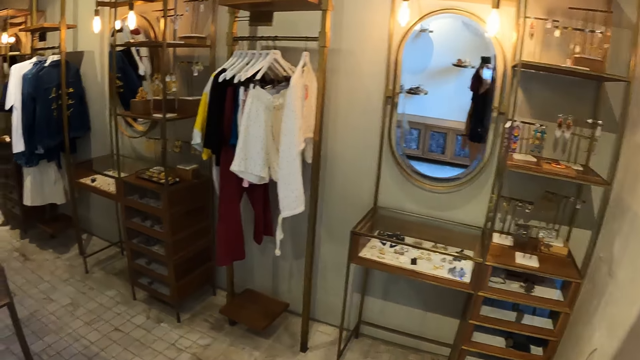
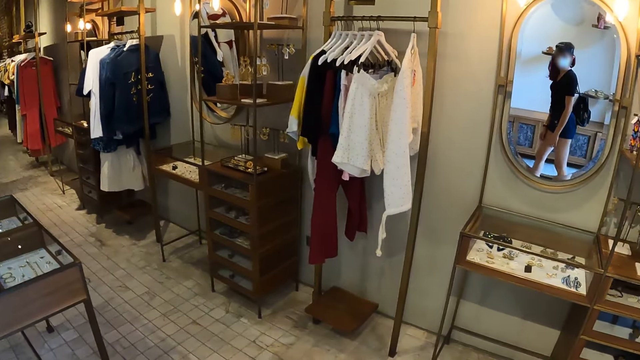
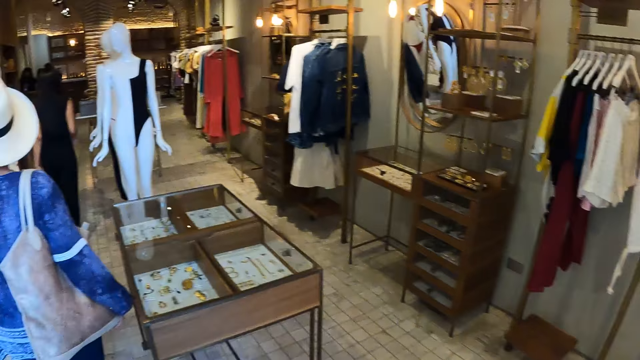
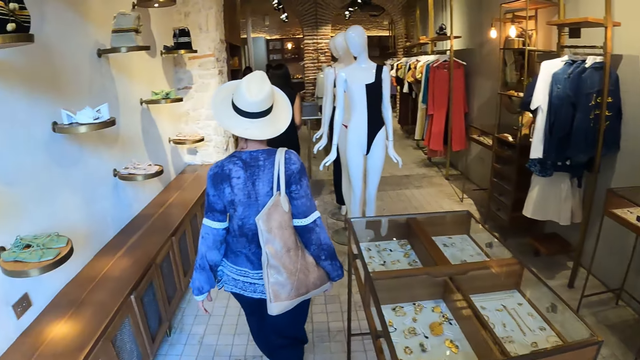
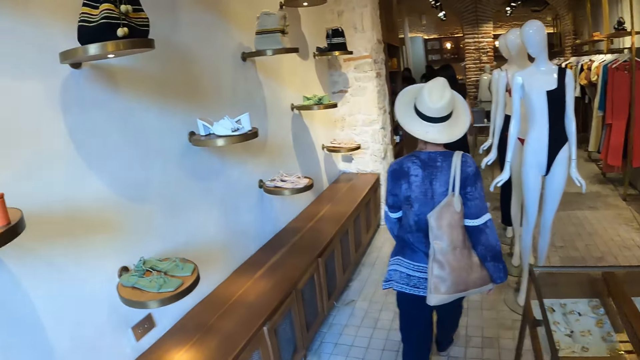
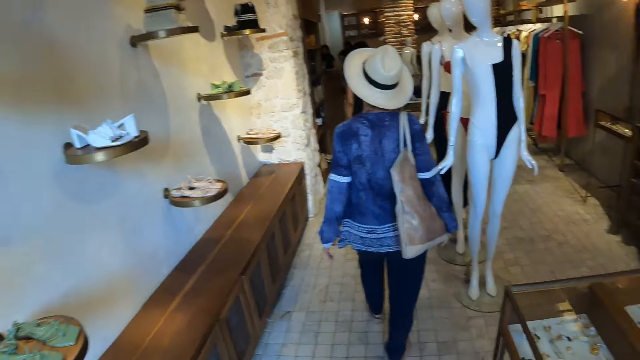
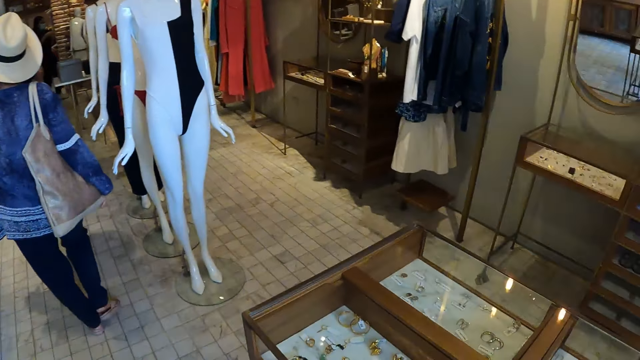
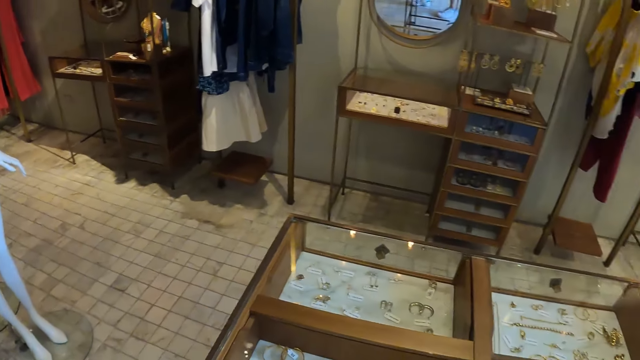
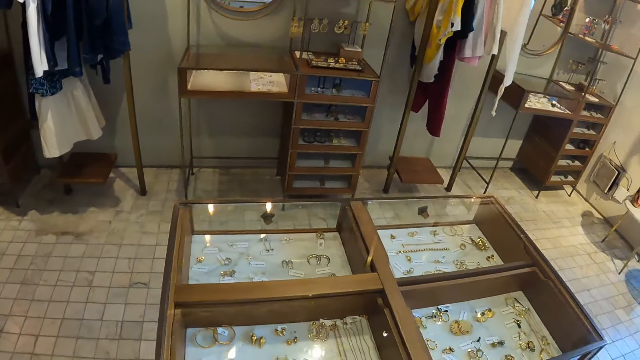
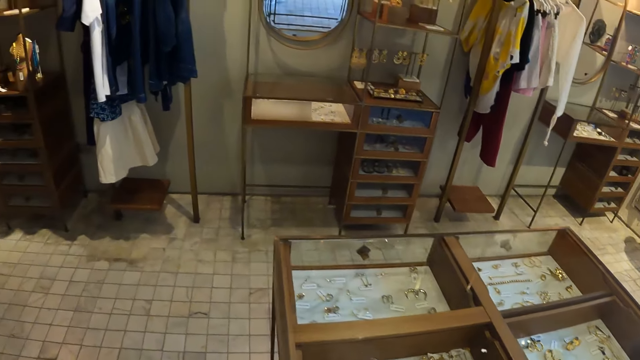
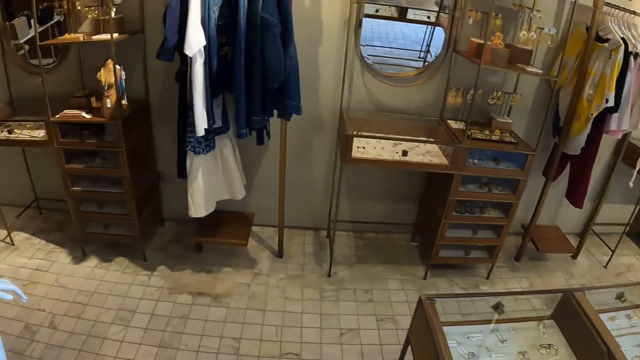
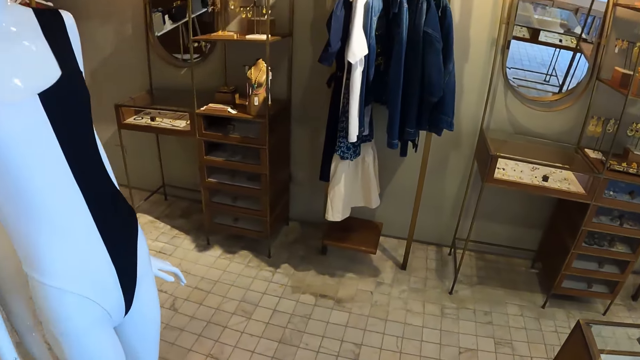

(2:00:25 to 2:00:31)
The camera wearer walks.

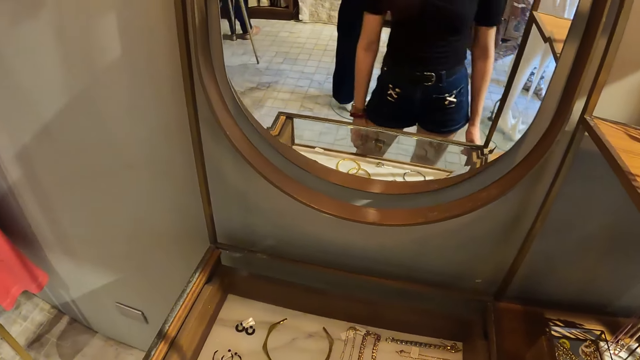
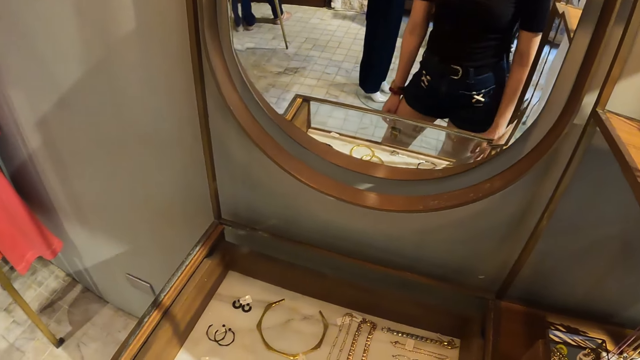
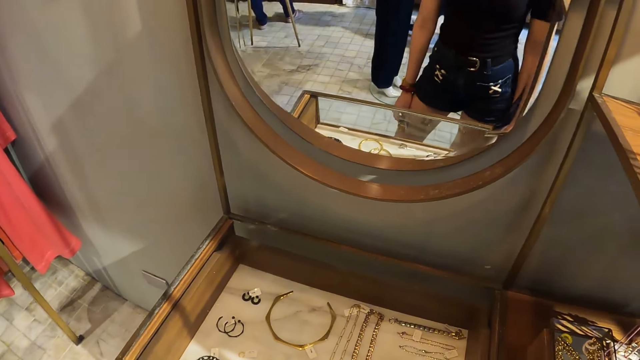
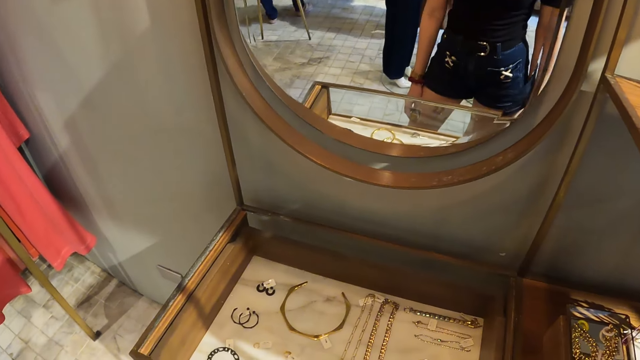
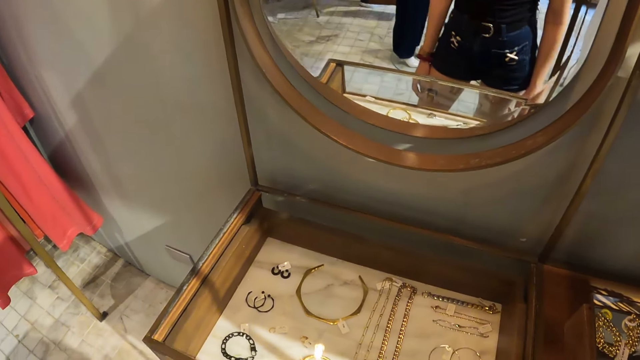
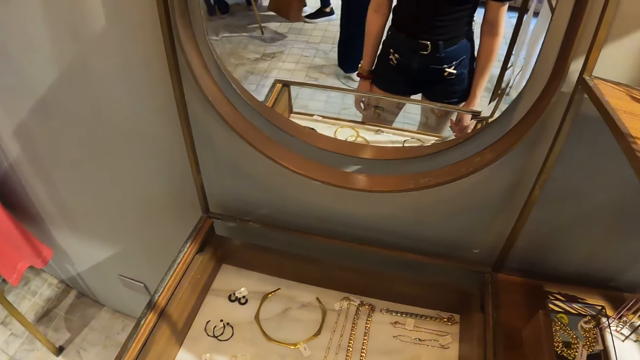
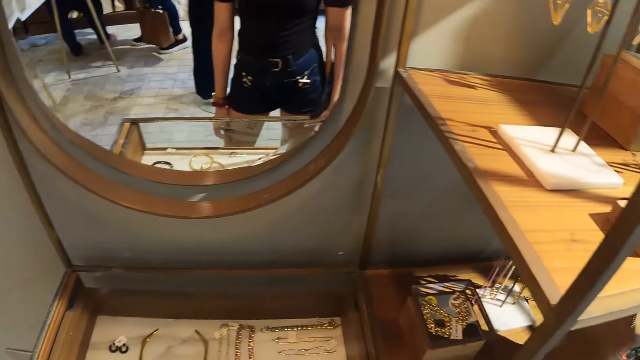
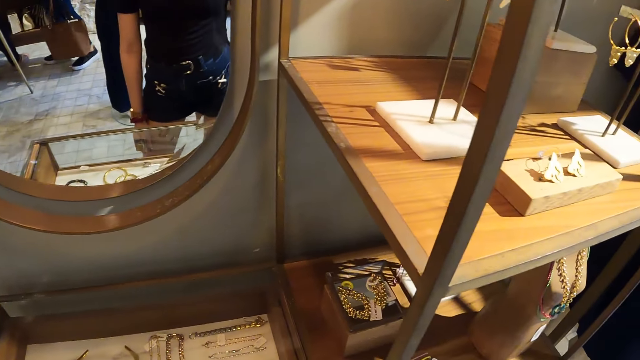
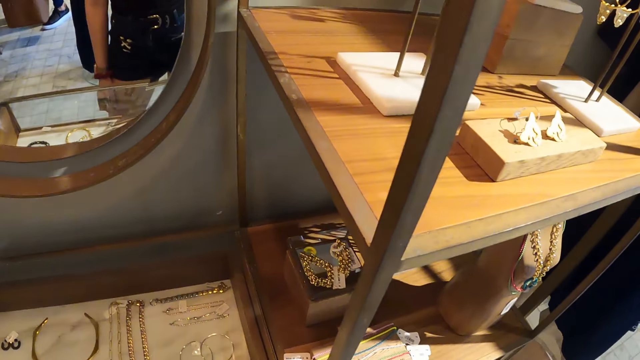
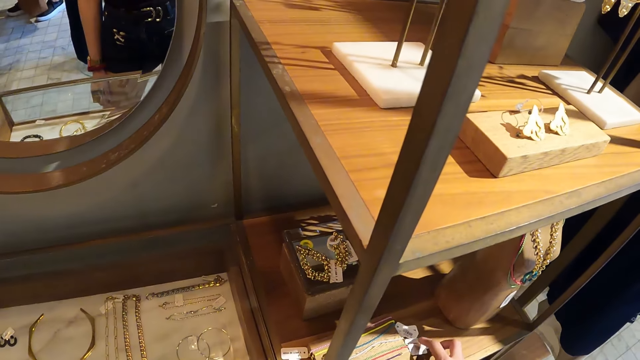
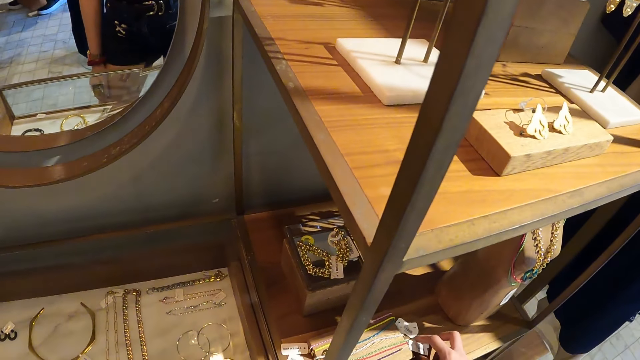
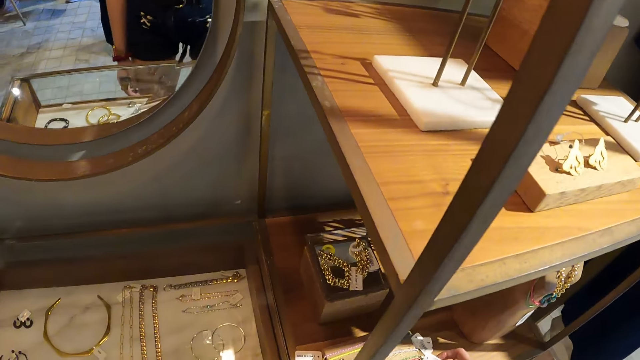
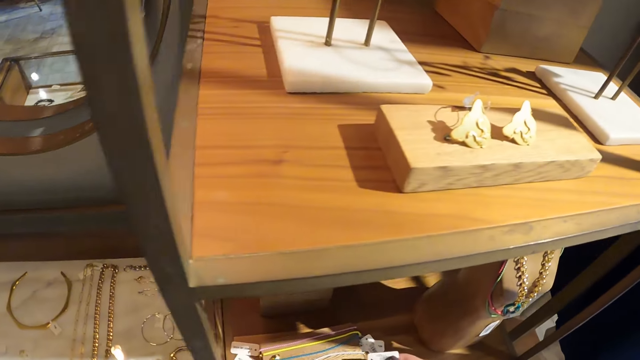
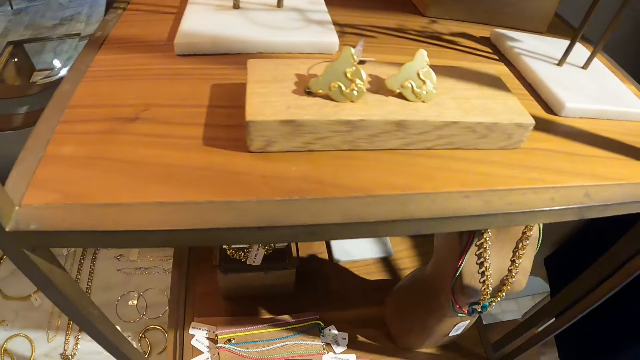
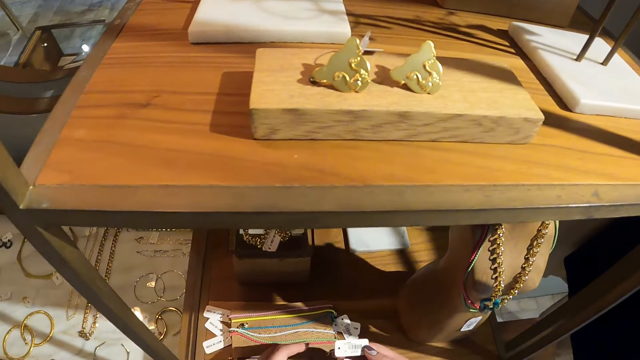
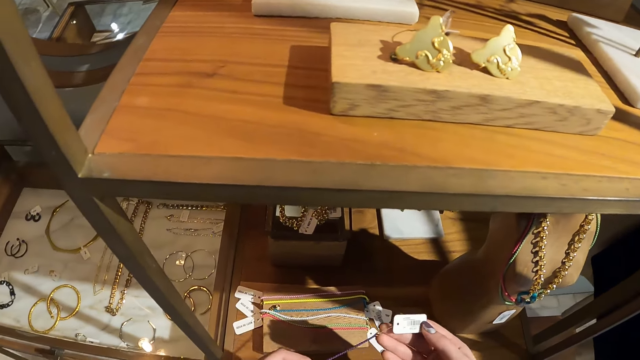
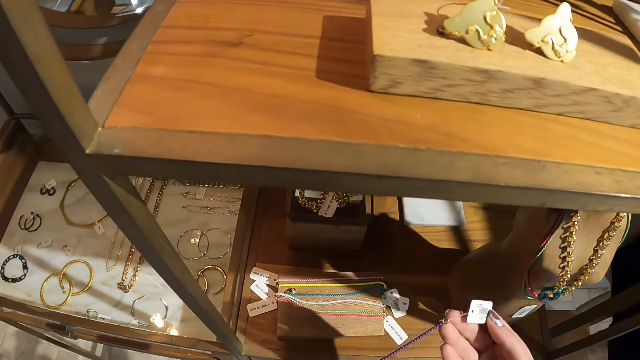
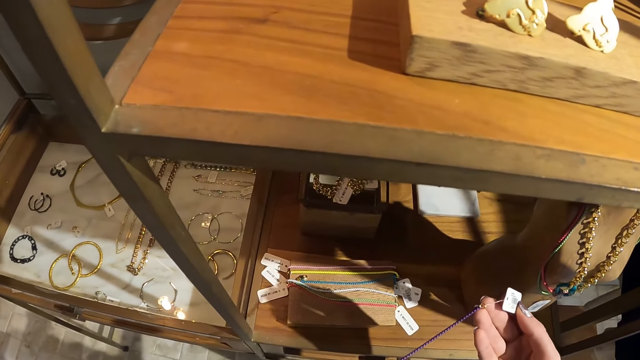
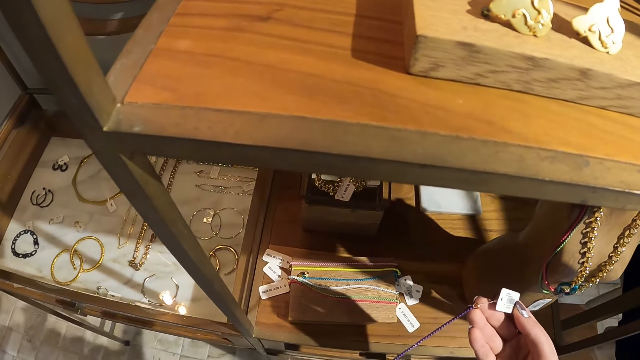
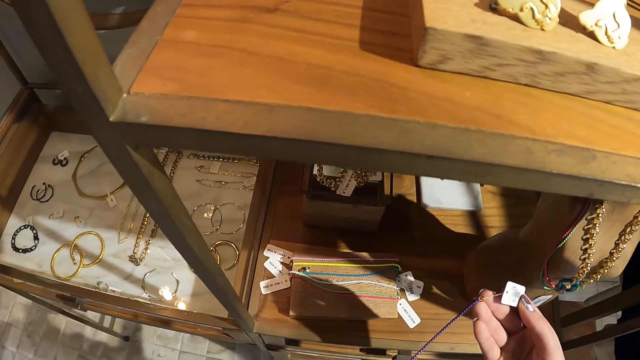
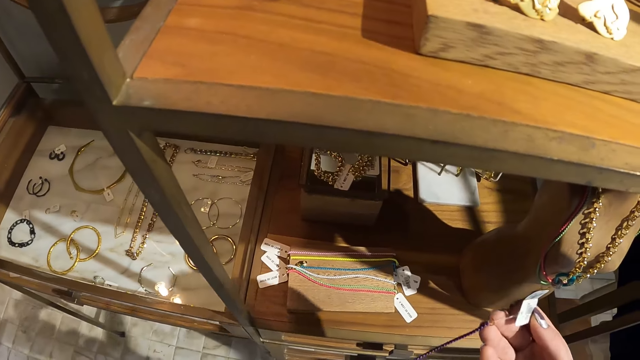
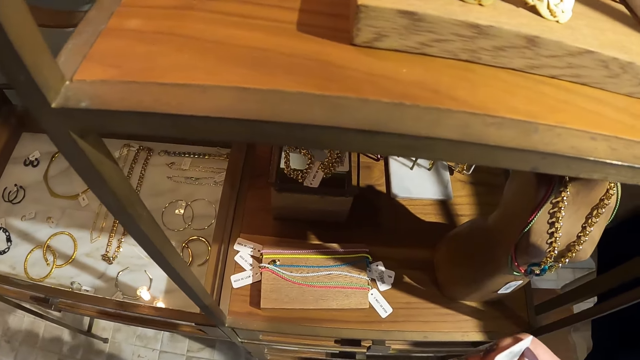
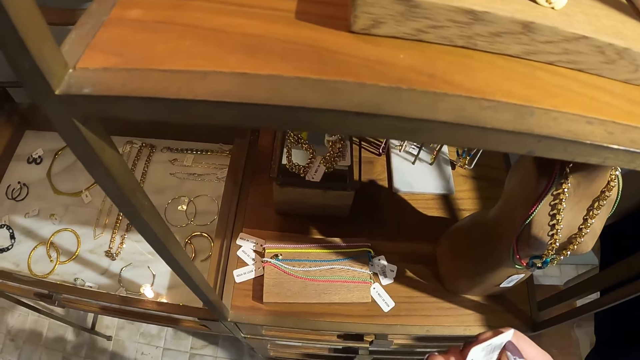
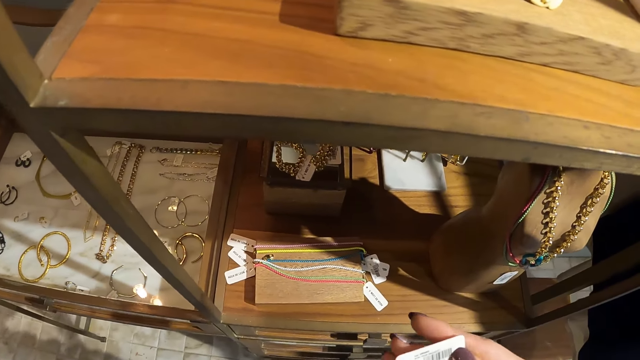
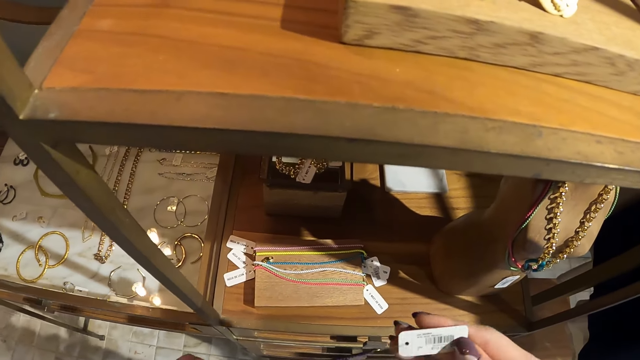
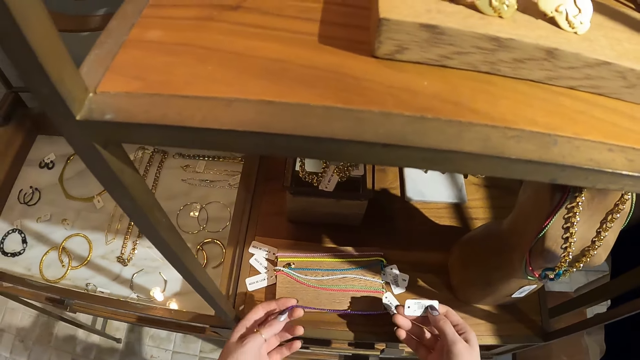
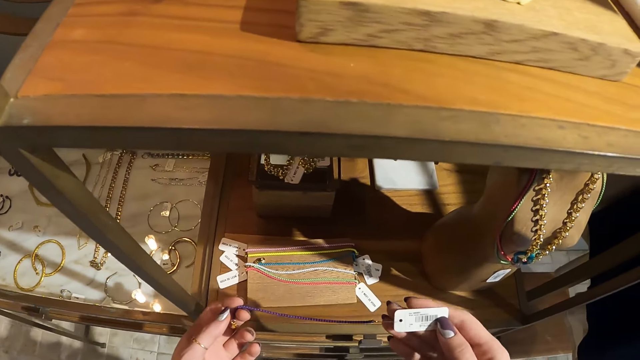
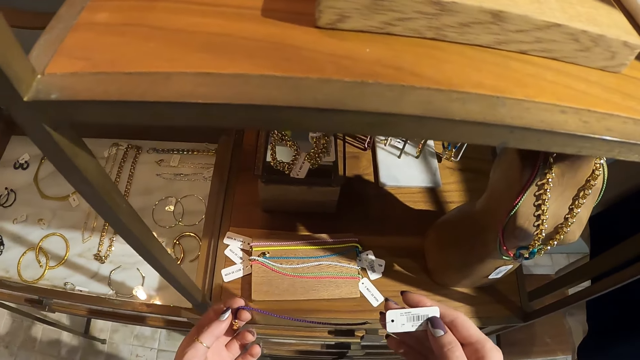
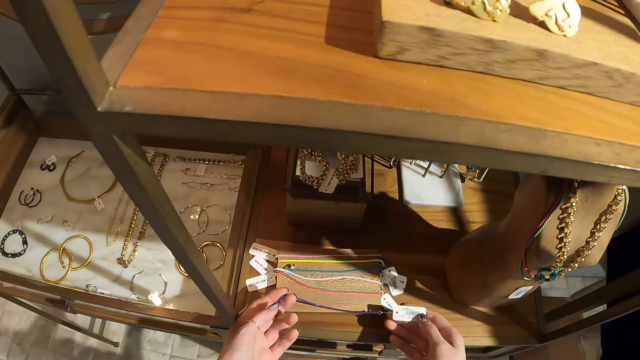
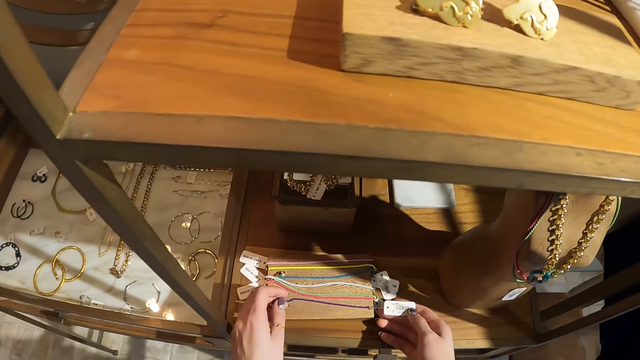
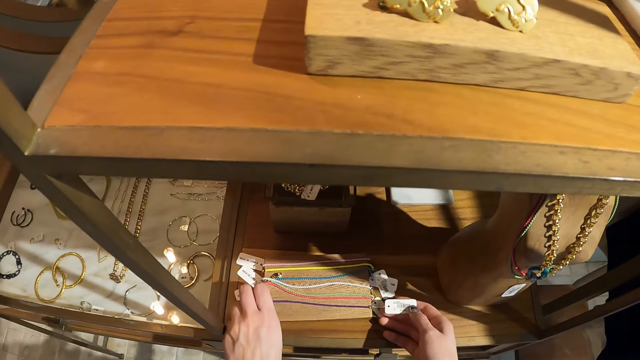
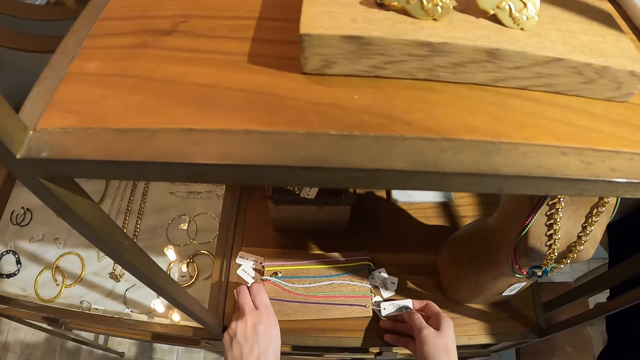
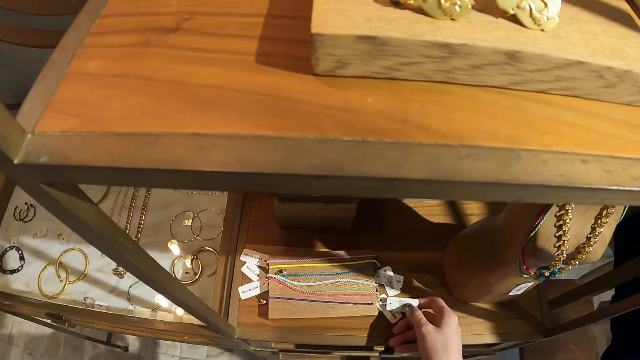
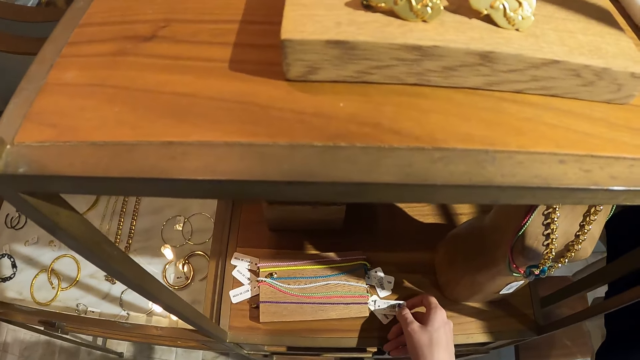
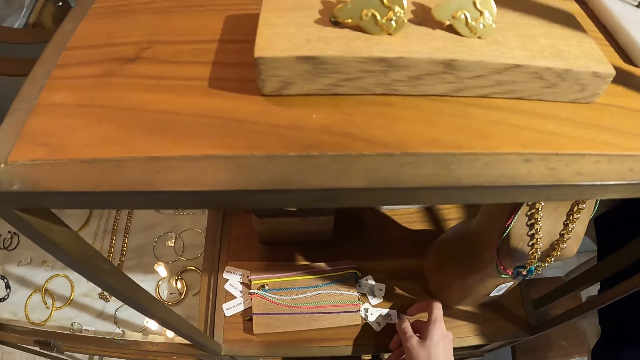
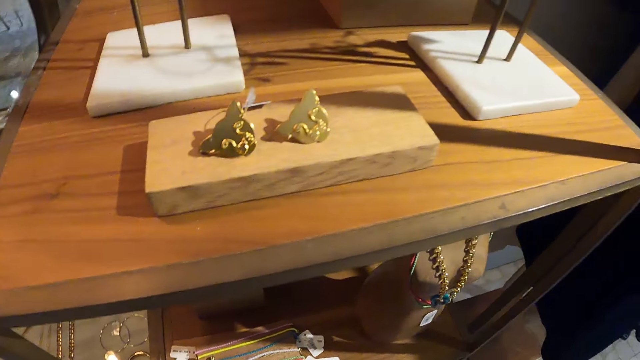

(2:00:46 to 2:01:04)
The camera wearer looks around. They look at the accessories on the shelf. They lift a bracelet. They place the accessory on the shelf.
